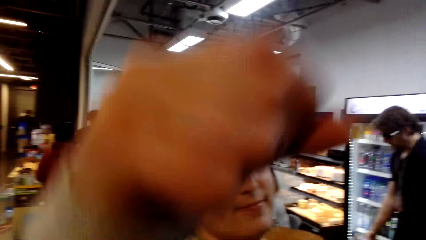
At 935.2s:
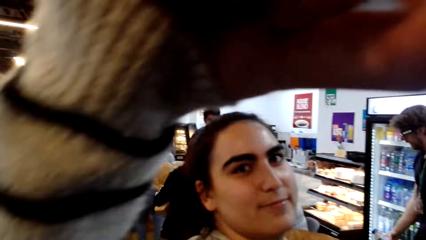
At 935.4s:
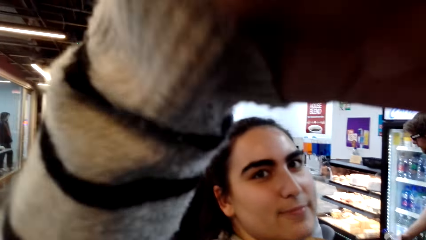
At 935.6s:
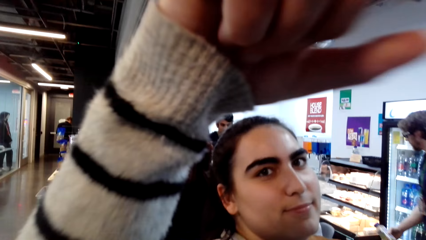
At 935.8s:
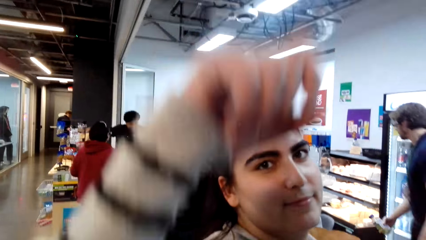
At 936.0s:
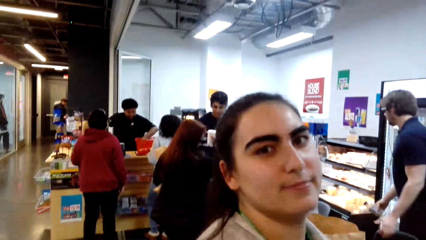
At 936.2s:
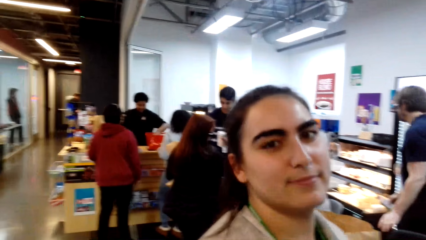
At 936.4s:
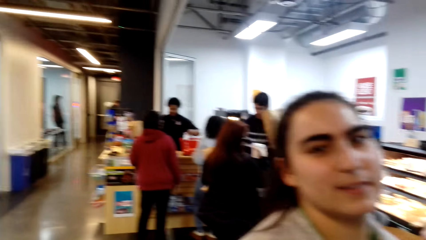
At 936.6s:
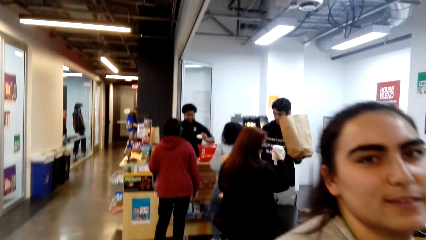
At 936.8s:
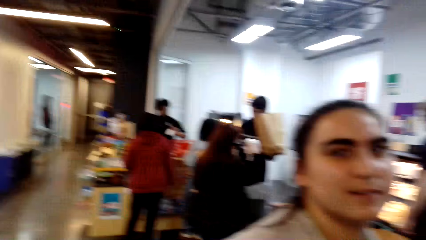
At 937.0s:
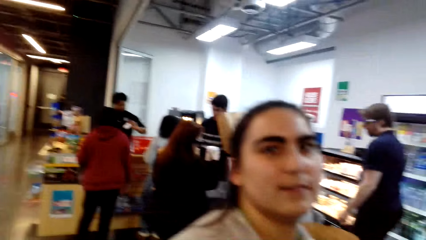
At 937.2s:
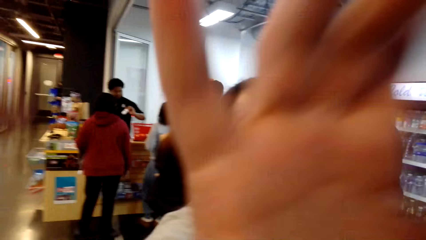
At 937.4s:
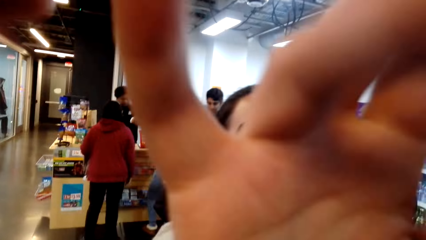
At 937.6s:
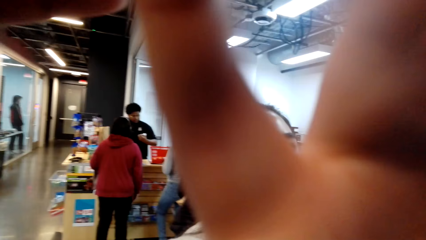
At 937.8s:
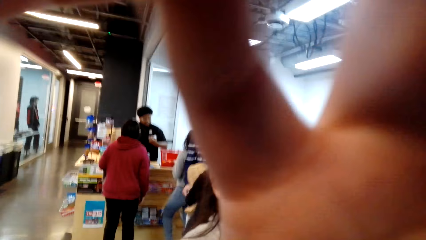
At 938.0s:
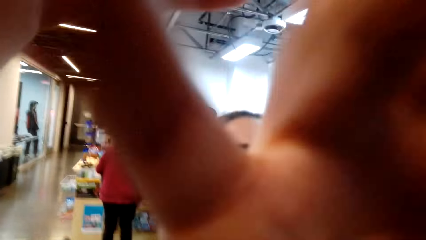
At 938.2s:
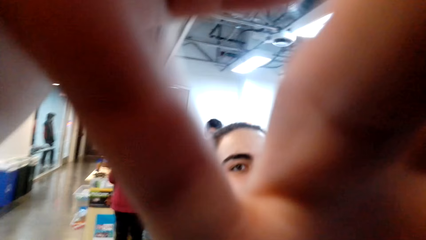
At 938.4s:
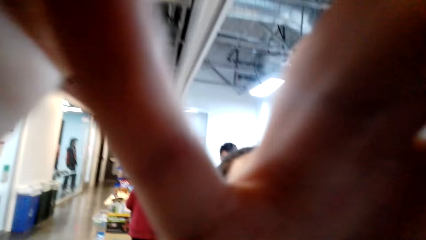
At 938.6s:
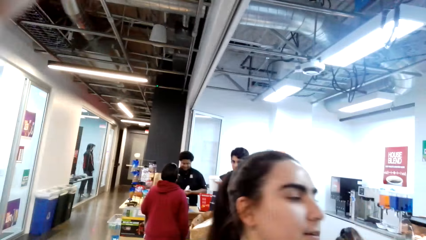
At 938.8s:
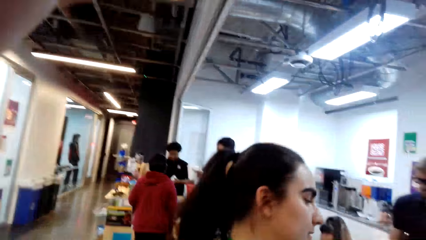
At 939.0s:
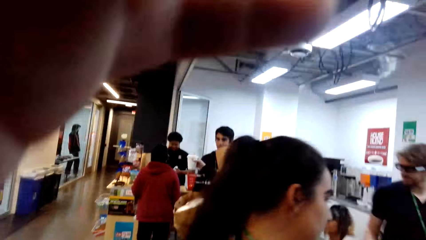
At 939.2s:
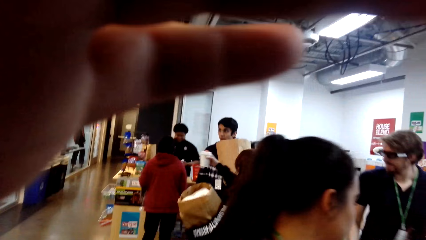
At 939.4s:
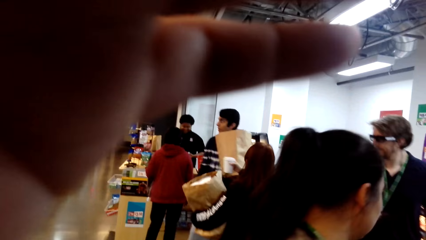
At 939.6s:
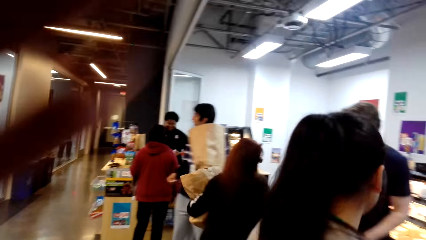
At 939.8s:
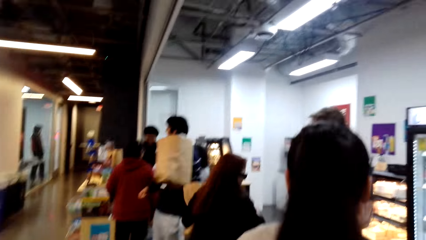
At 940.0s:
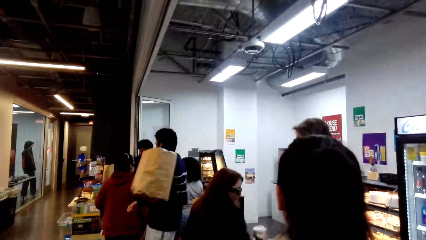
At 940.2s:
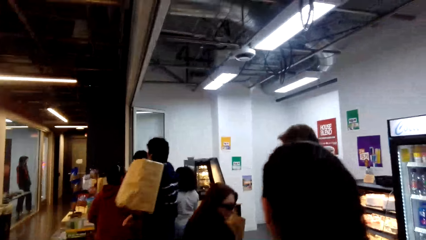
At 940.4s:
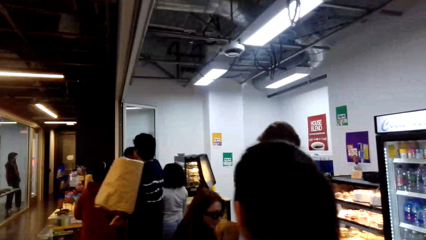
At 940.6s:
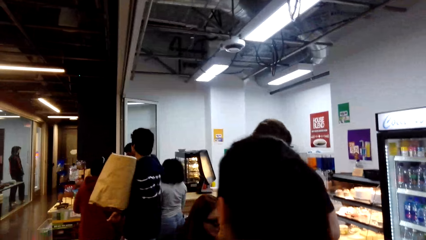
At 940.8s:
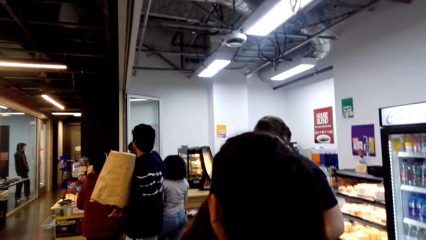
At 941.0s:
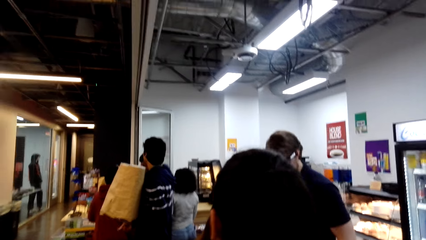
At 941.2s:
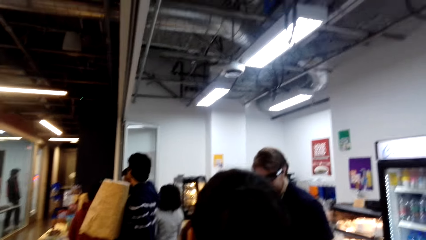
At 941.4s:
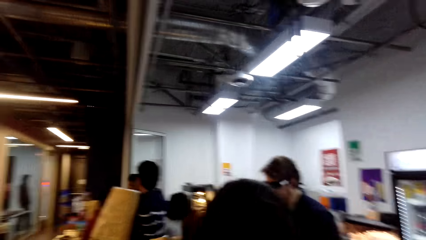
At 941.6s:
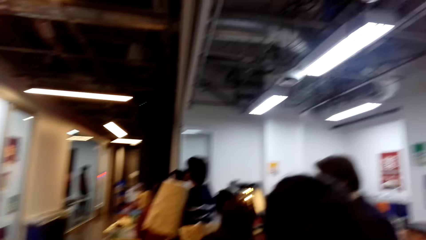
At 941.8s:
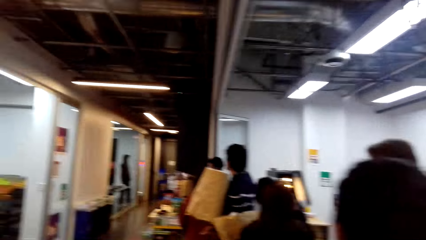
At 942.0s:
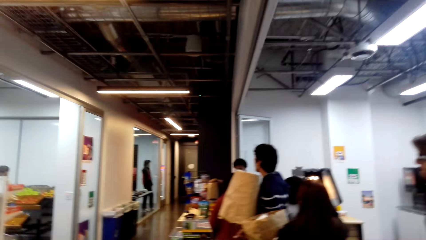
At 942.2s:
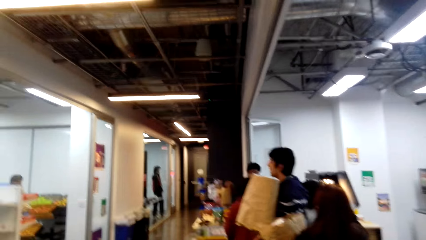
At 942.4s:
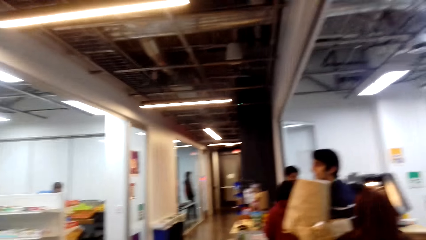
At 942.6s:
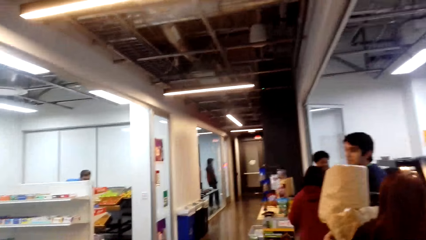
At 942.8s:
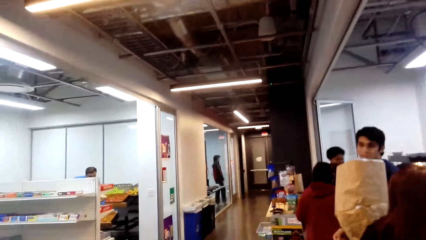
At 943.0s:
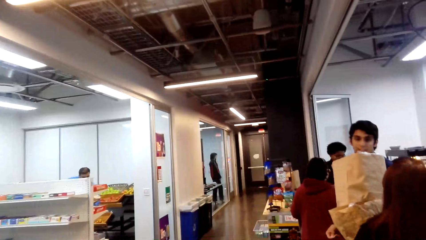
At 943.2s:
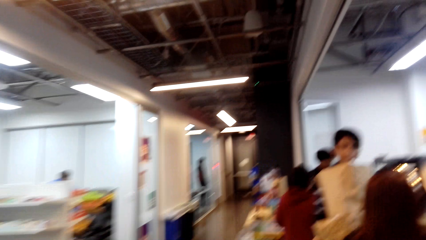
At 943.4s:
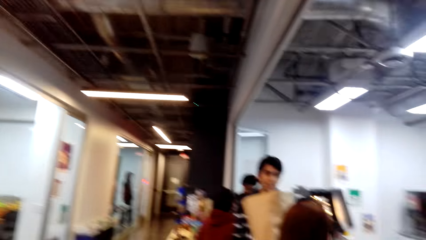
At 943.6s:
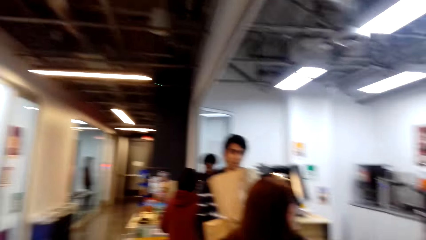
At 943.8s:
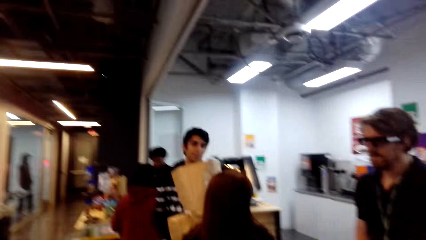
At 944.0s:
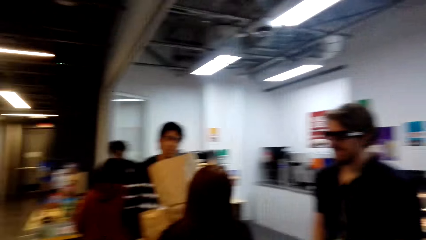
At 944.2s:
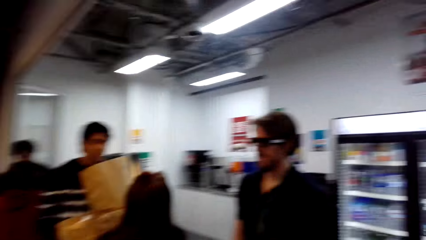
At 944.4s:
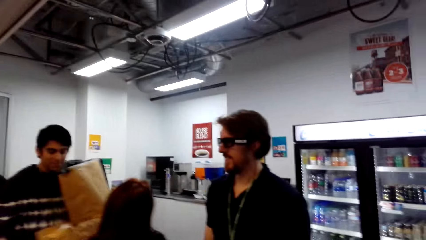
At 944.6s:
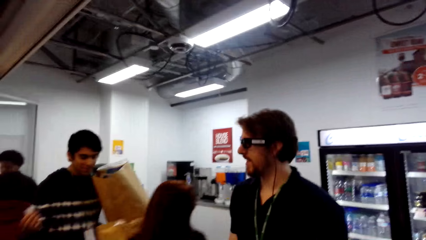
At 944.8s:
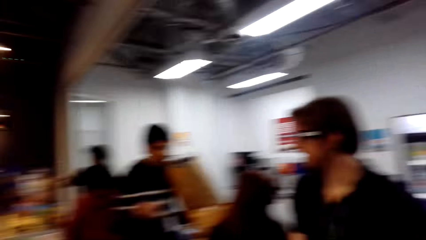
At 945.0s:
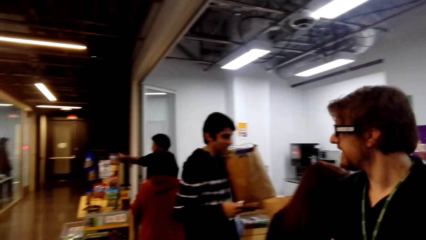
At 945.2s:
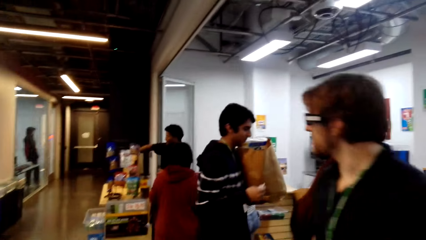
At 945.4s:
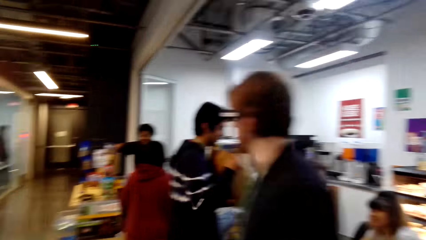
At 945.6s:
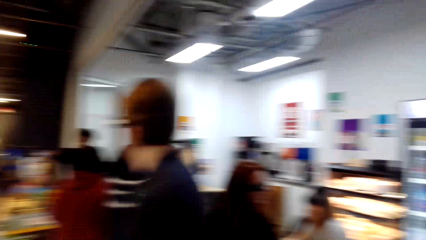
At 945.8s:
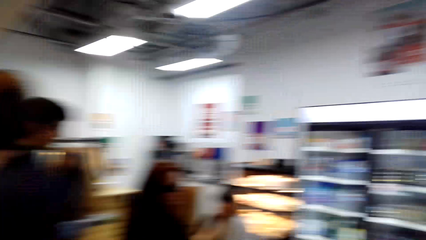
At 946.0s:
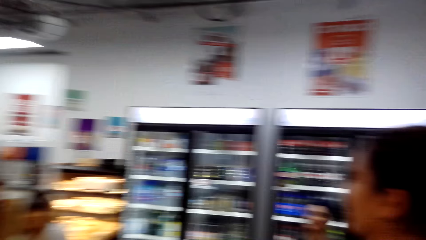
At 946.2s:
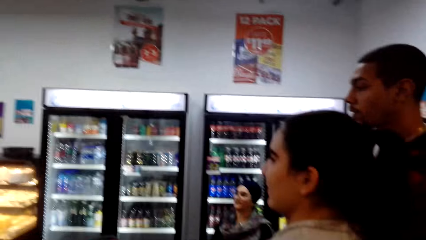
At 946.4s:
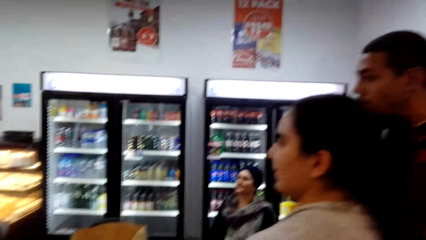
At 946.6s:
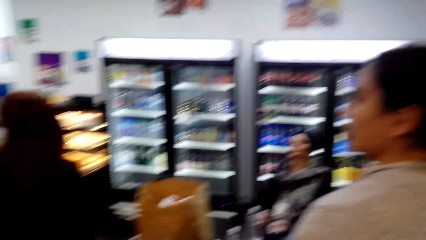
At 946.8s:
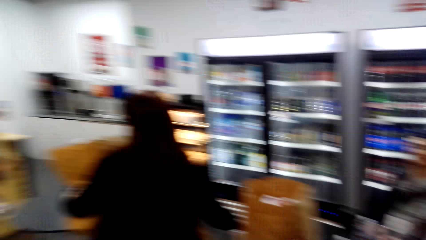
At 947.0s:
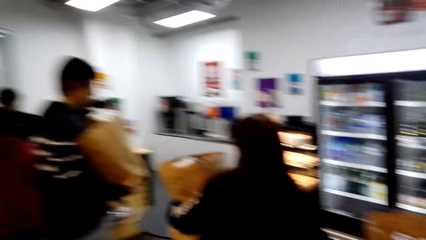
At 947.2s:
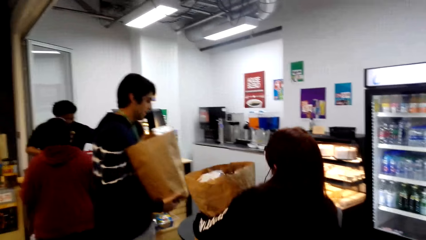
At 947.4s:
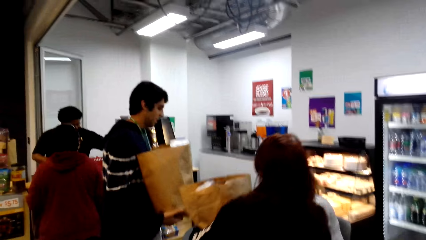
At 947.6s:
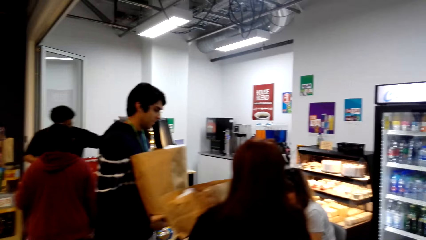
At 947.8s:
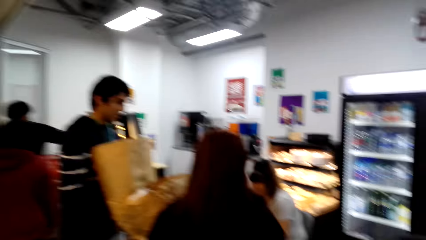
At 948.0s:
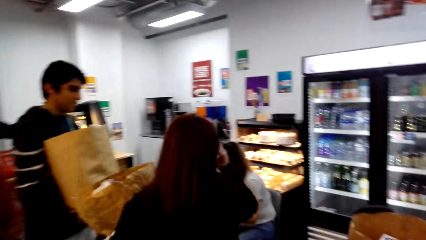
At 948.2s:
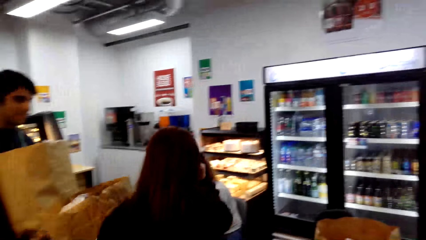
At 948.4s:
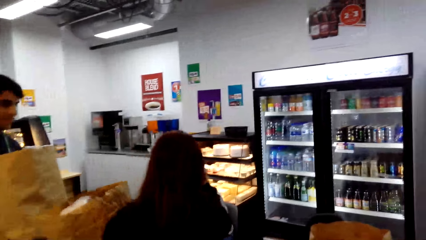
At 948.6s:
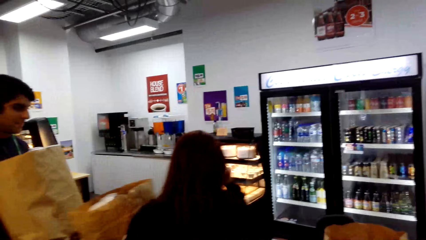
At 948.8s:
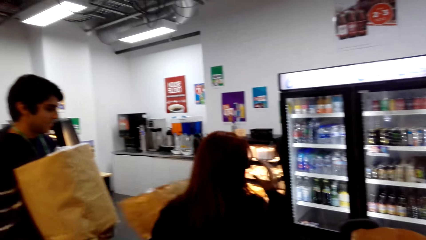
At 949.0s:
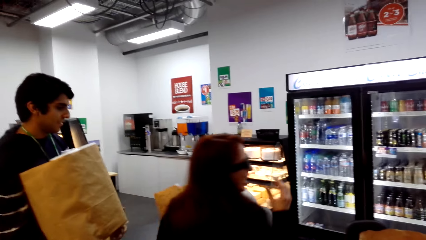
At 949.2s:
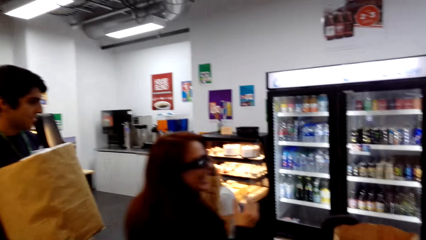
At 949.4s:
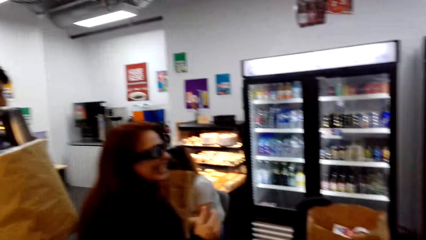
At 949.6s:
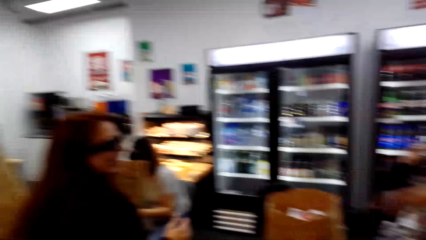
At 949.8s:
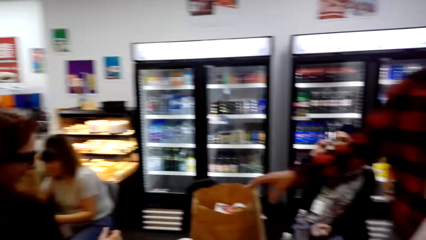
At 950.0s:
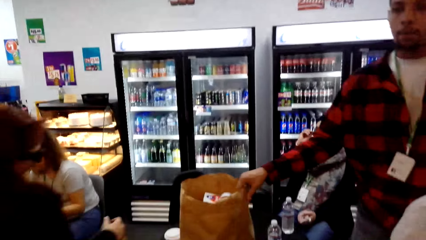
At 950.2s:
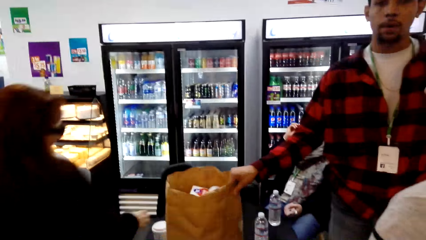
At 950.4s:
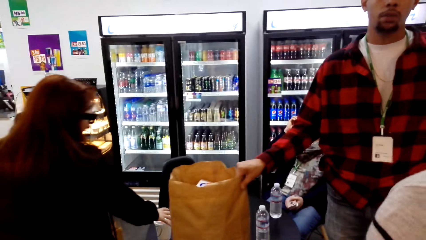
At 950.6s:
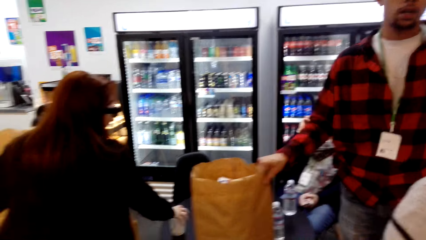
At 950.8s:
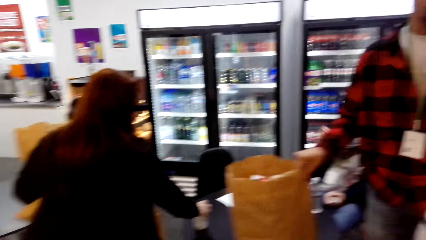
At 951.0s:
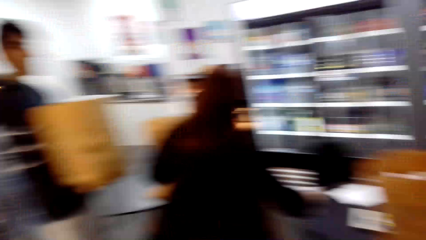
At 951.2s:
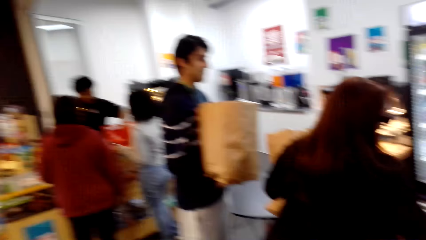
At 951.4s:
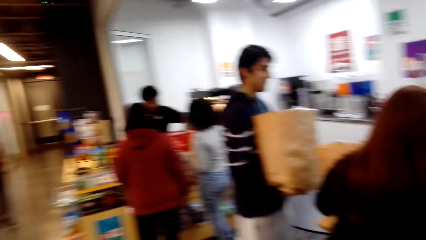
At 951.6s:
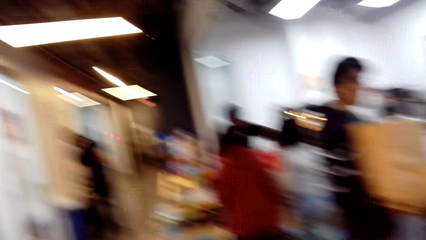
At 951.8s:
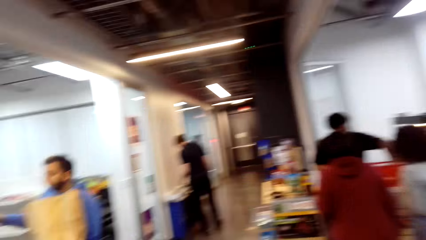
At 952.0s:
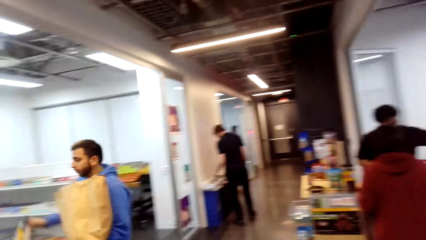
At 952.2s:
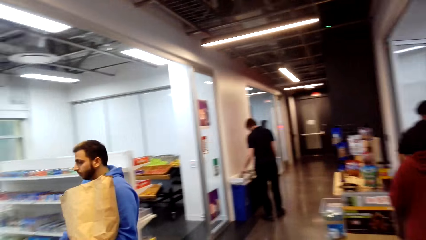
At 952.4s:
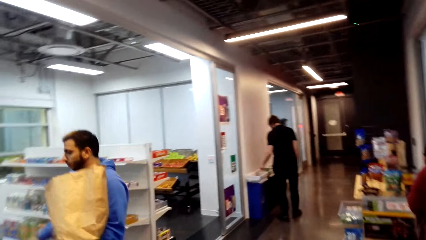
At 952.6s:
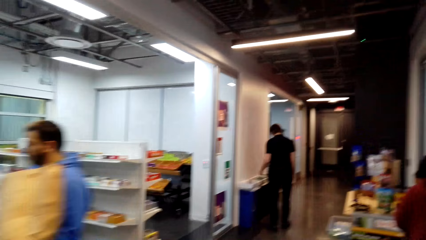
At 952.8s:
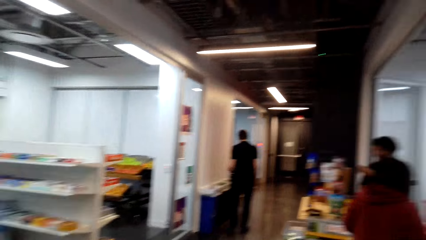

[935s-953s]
A lady touches the camera. The camera wearer holds the camera. They touch something. They look around the supermarket. They look around.
